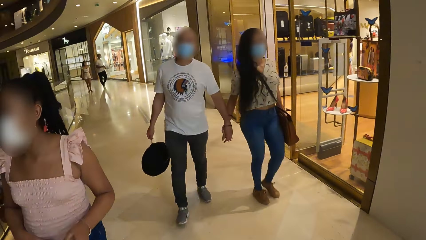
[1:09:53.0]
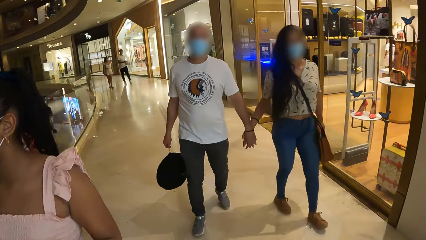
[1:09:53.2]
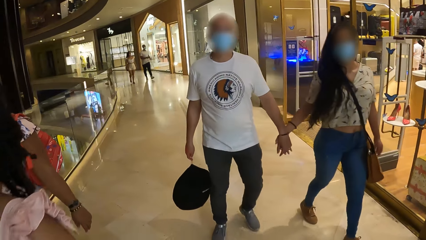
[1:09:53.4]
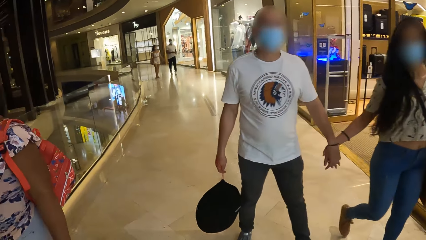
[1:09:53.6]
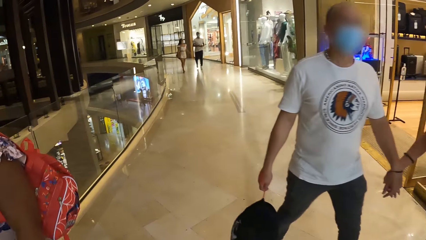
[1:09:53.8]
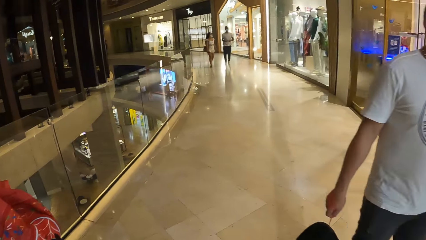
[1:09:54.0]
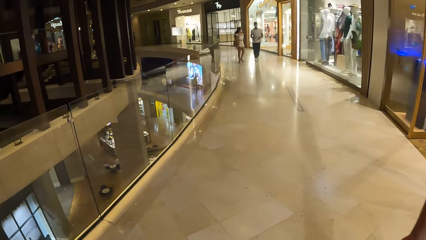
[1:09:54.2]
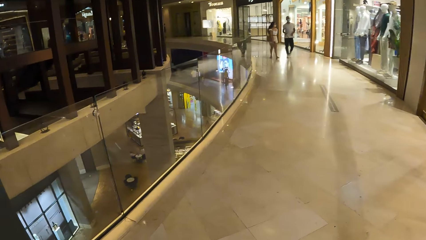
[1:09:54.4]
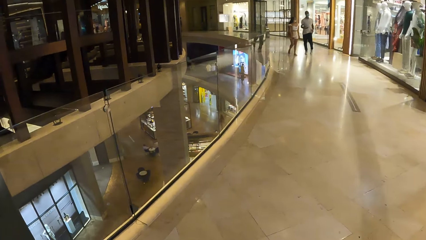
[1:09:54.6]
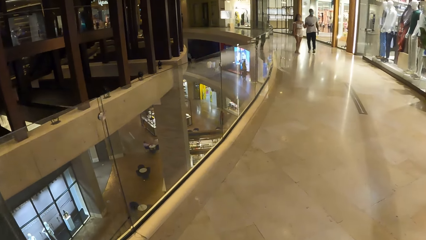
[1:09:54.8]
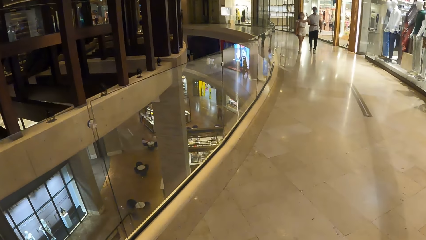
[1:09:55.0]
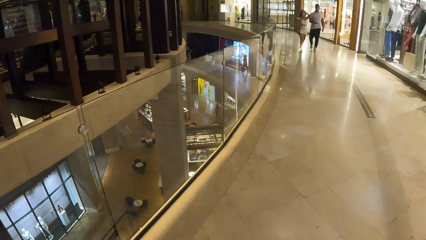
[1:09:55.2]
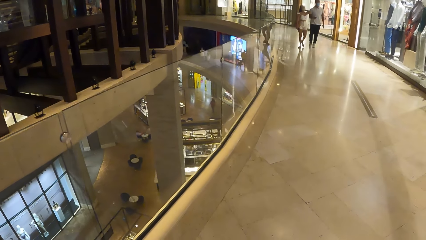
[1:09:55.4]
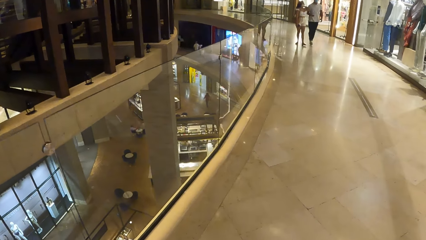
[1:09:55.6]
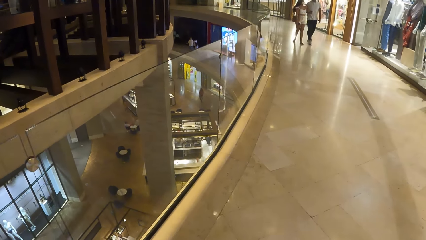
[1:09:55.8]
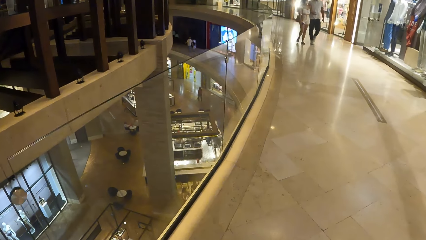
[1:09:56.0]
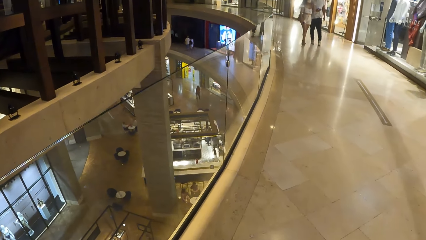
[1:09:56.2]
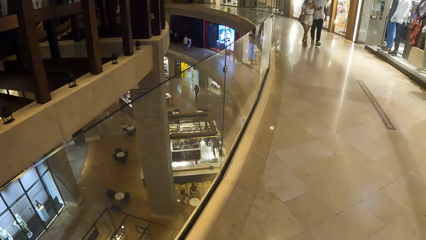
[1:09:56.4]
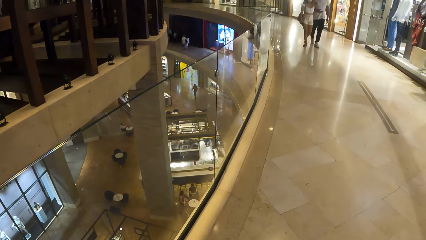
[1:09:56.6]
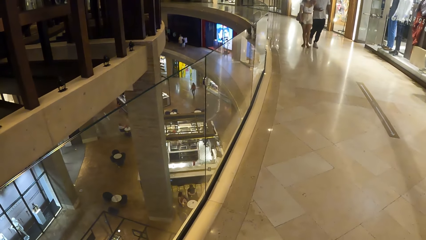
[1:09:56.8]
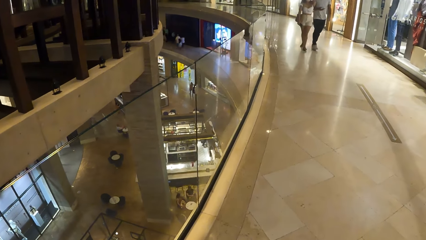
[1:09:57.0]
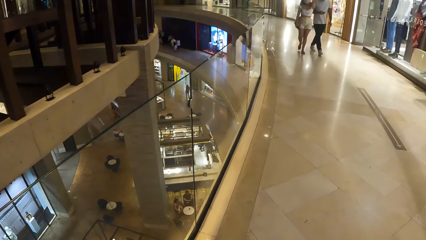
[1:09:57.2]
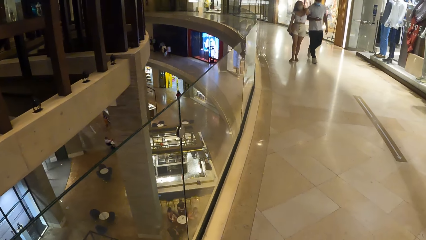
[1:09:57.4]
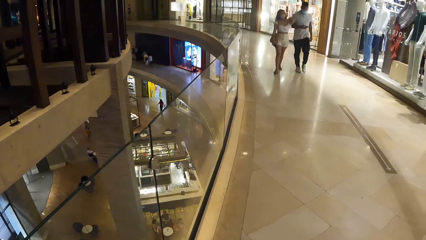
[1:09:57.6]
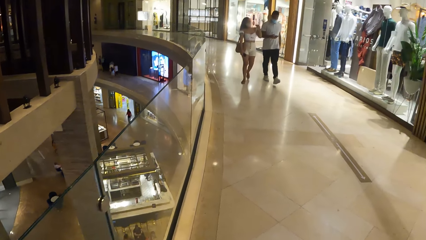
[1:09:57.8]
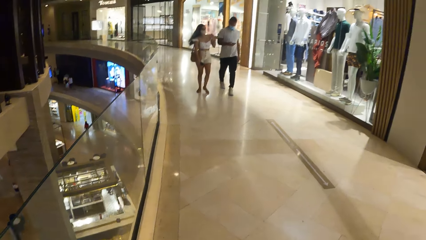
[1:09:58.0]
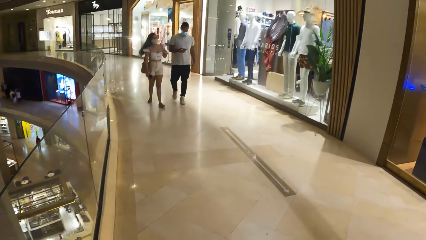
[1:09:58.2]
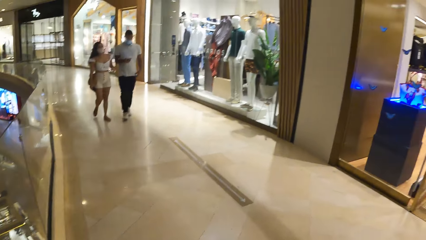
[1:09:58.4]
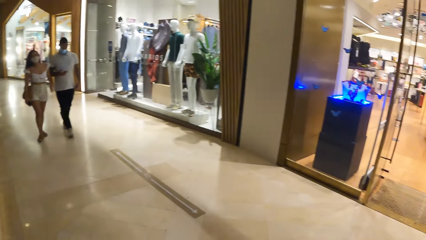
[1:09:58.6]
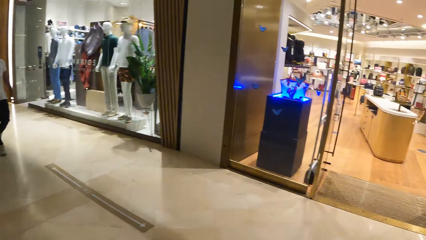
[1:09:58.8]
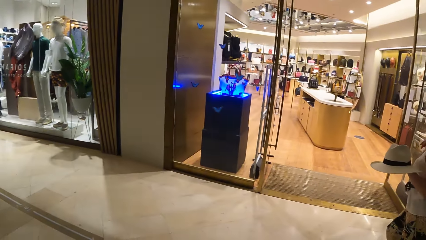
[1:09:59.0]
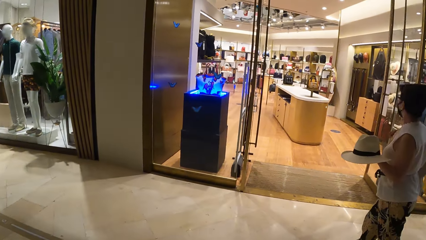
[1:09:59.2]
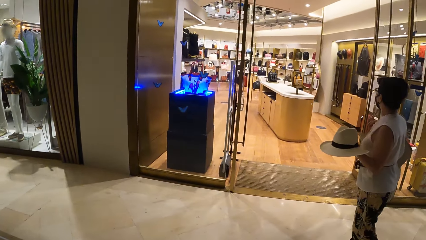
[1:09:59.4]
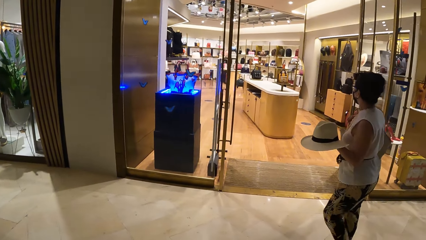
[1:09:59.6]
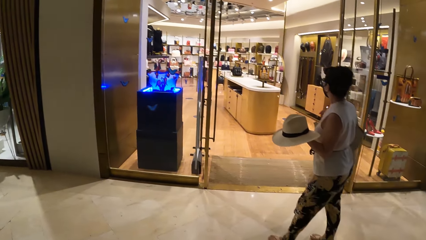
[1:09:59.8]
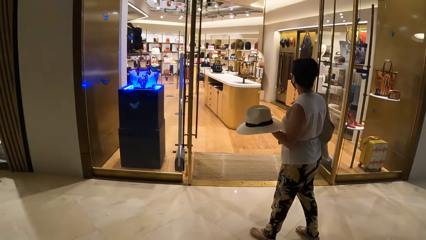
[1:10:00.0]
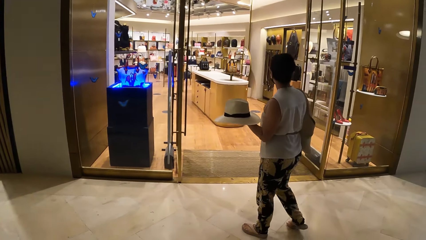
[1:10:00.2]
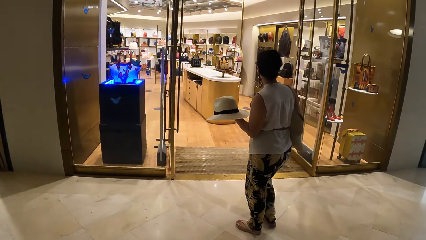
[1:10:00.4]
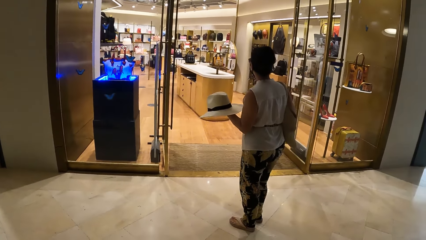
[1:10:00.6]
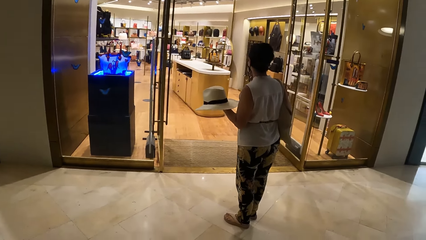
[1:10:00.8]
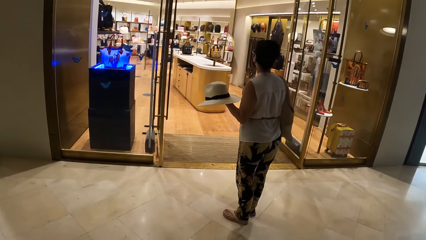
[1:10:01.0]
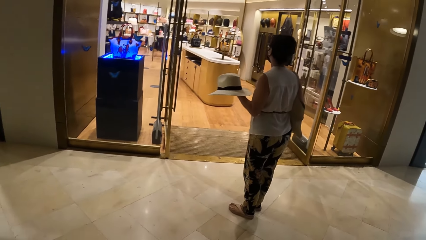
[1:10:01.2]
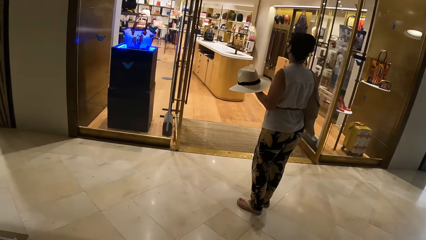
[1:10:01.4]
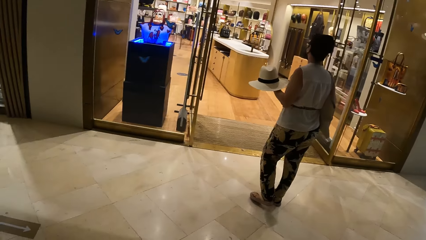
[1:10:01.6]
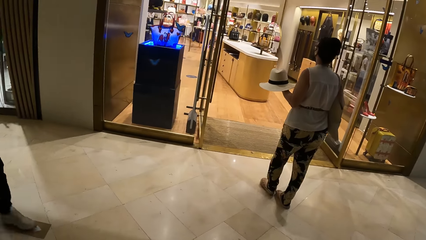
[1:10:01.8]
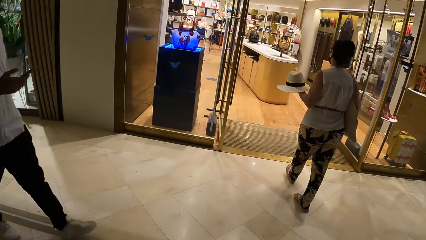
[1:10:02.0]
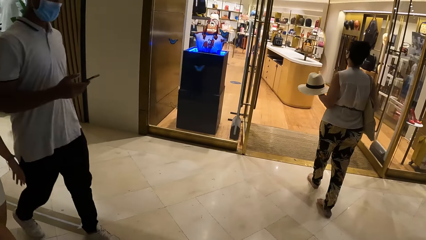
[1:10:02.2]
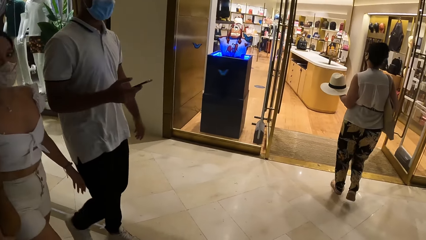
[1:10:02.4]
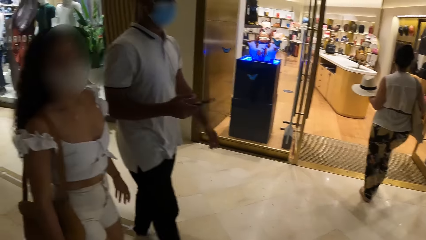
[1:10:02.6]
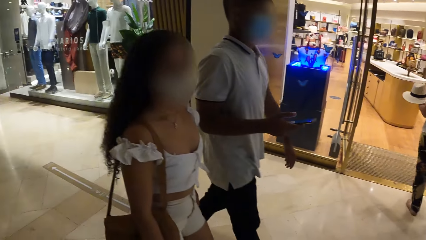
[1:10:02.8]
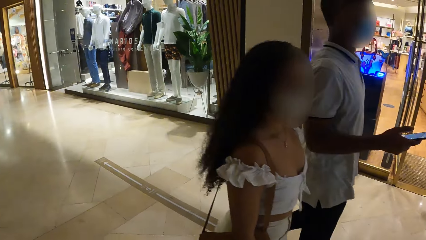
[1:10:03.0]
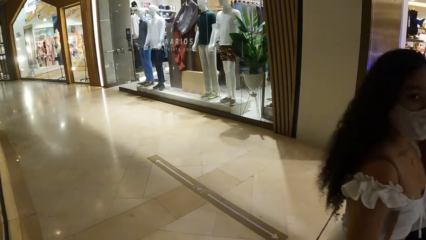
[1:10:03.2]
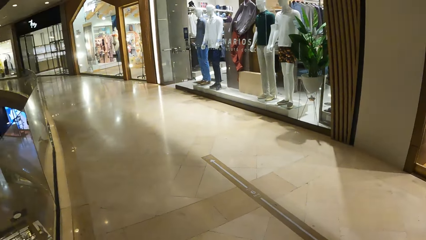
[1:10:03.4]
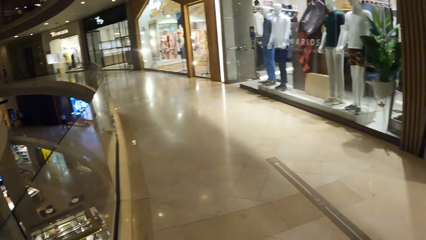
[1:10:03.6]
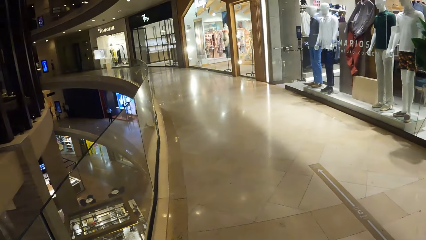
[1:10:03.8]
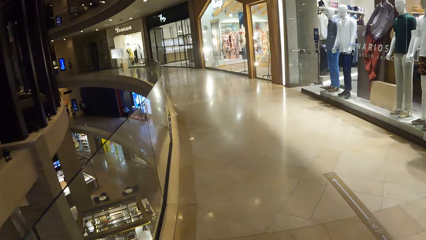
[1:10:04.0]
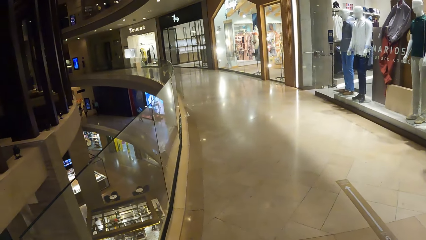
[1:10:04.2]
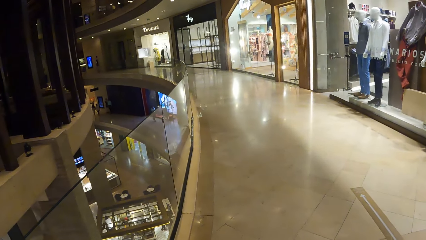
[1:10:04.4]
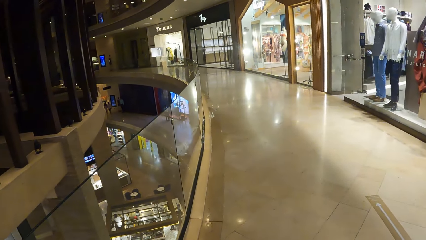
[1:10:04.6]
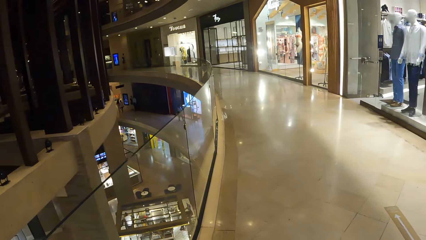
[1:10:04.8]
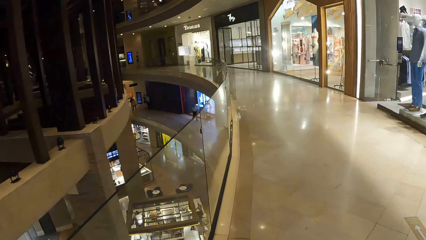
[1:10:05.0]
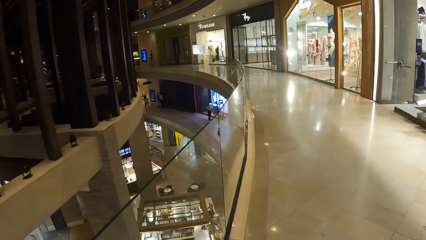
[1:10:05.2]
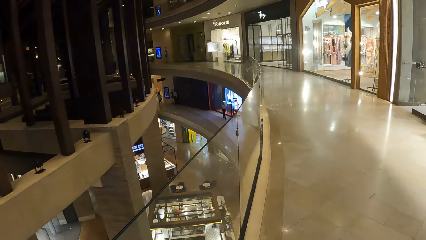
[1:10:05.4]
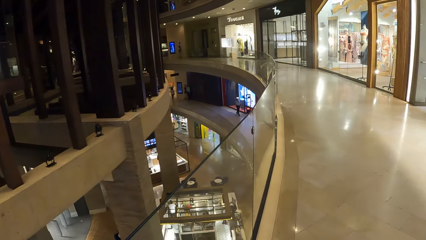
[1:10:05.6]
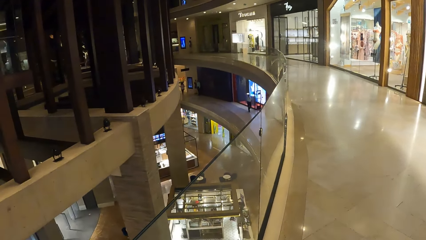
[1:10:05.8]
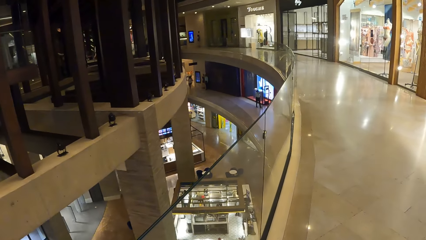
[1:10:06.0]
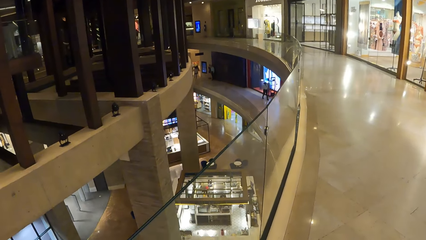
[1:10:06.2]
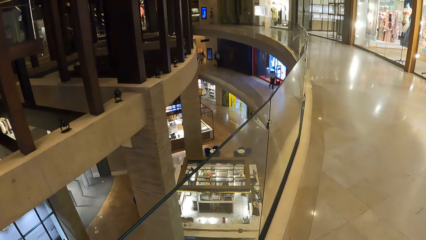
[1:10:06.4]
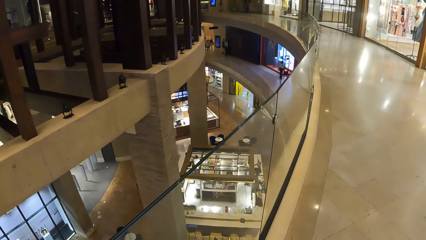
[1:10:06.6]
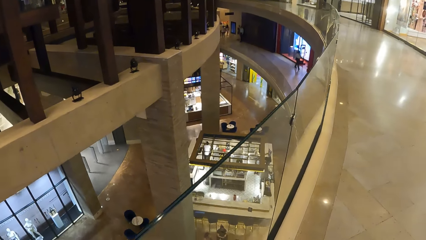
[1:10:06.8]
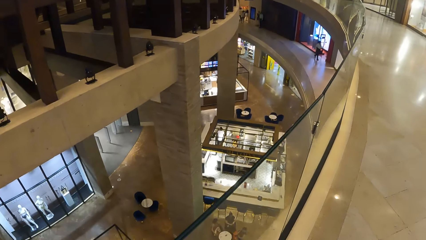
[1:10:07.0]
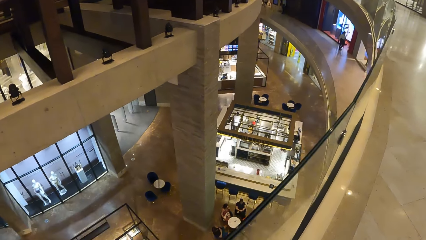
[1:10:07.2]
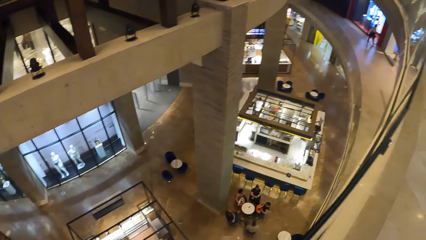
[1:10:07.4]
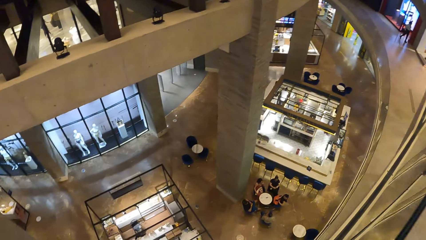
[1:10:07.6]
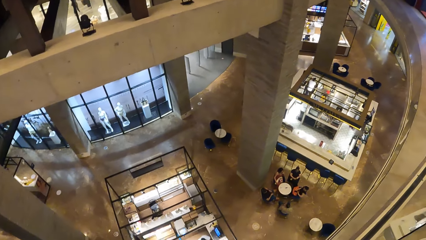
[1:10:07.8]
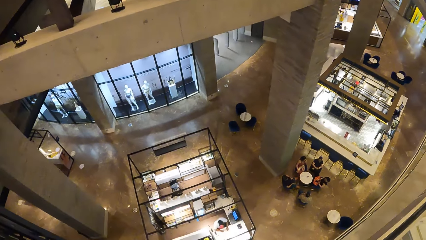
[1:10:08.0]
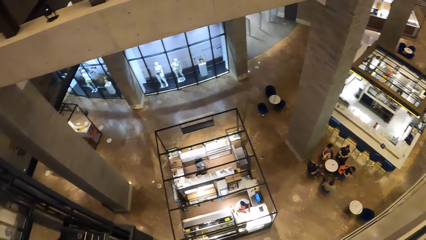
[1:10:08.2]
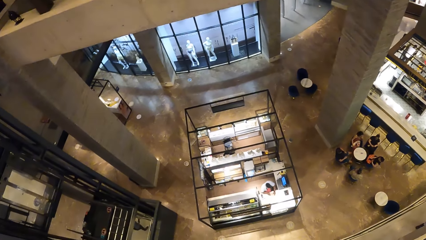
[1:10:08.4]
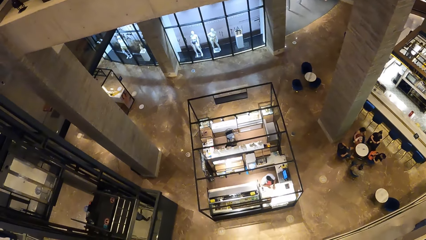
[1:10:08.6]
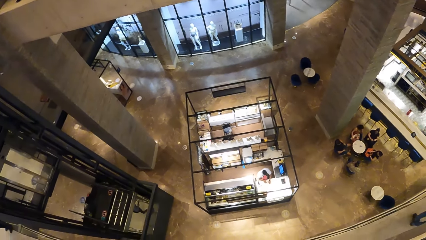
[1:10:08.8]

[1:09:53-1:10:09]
The camera wearer looks around. They look around again.
